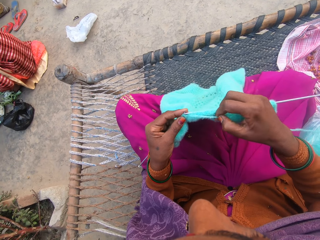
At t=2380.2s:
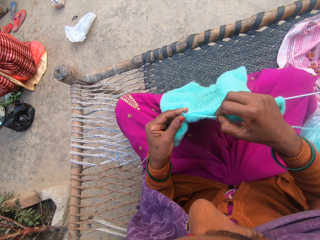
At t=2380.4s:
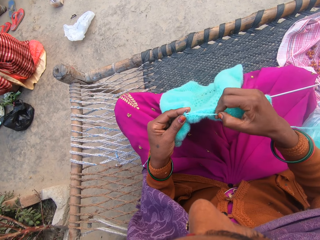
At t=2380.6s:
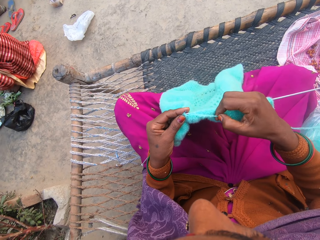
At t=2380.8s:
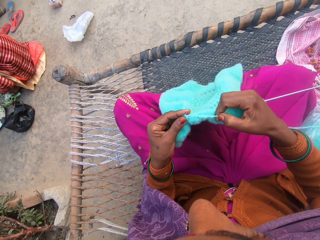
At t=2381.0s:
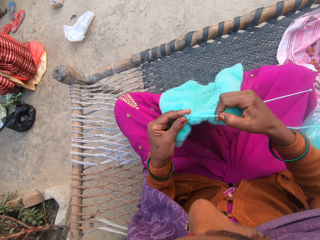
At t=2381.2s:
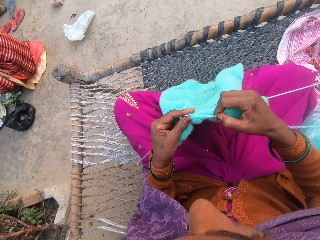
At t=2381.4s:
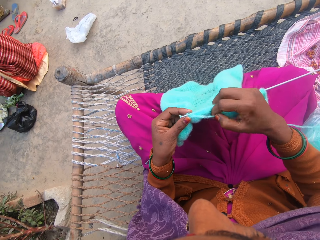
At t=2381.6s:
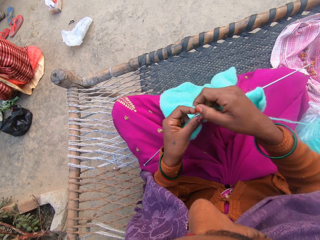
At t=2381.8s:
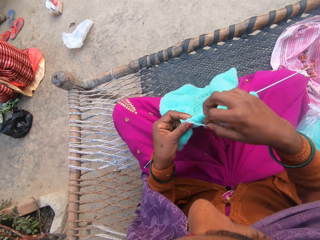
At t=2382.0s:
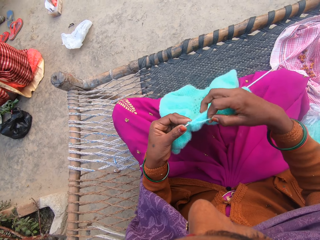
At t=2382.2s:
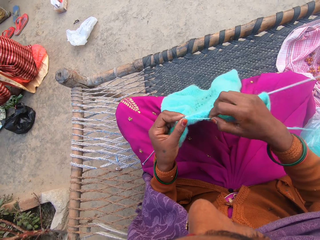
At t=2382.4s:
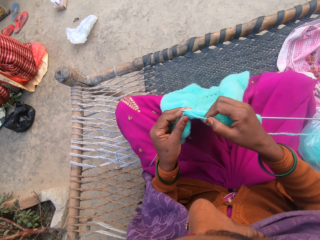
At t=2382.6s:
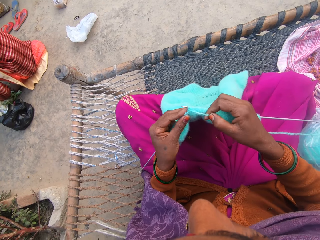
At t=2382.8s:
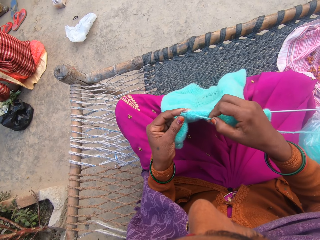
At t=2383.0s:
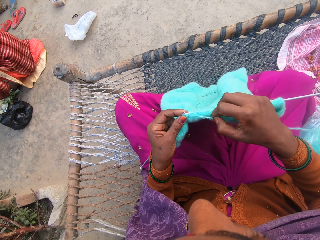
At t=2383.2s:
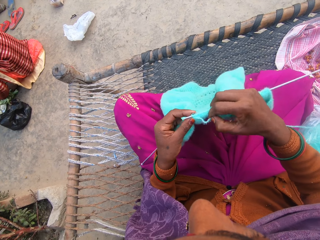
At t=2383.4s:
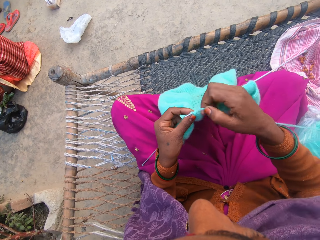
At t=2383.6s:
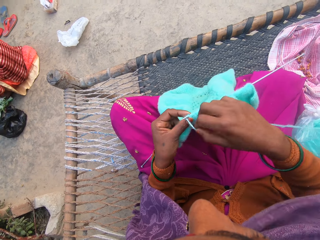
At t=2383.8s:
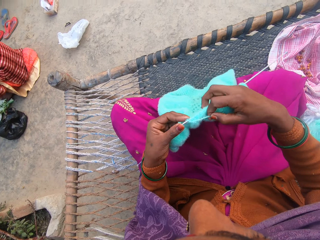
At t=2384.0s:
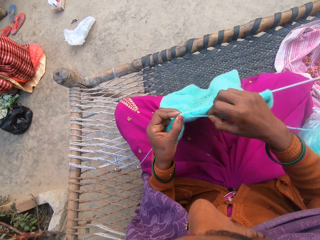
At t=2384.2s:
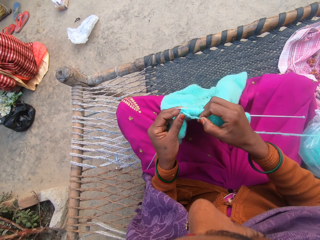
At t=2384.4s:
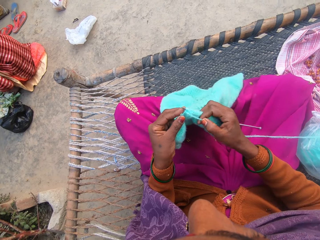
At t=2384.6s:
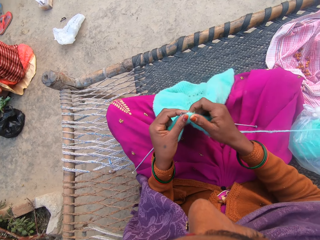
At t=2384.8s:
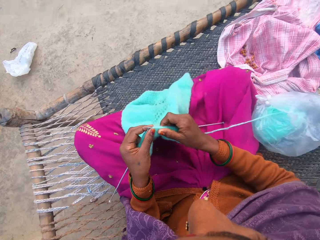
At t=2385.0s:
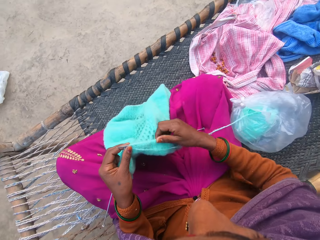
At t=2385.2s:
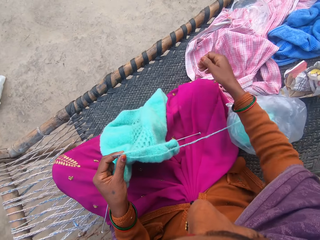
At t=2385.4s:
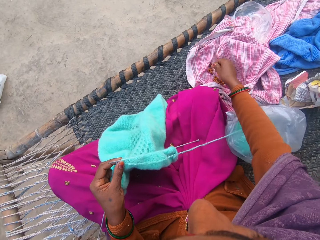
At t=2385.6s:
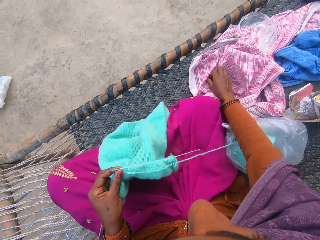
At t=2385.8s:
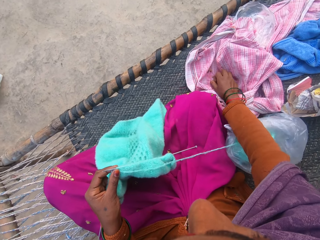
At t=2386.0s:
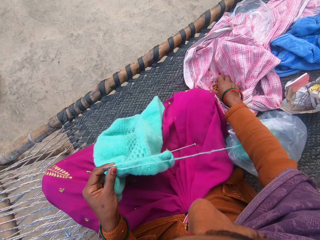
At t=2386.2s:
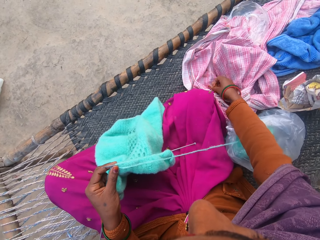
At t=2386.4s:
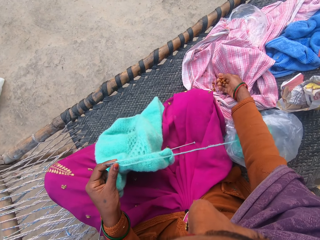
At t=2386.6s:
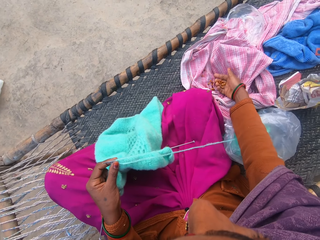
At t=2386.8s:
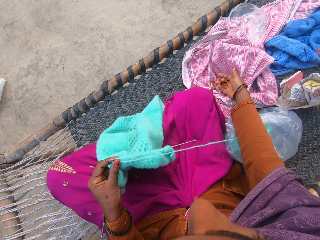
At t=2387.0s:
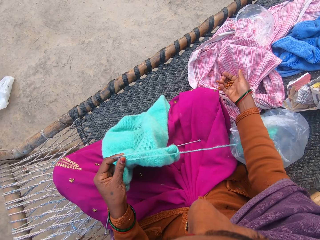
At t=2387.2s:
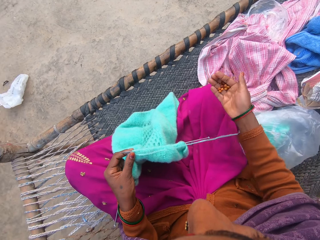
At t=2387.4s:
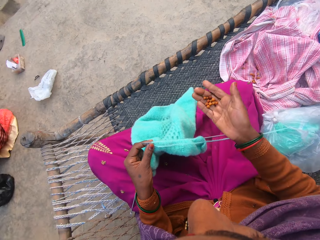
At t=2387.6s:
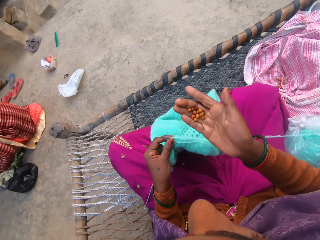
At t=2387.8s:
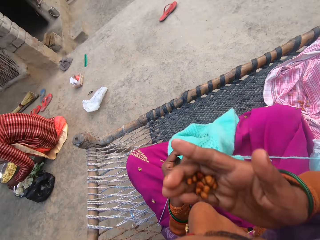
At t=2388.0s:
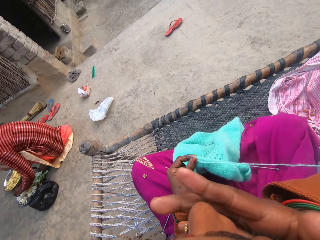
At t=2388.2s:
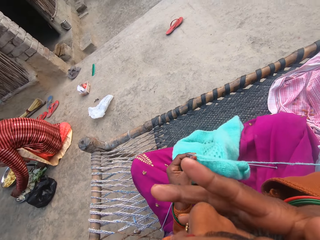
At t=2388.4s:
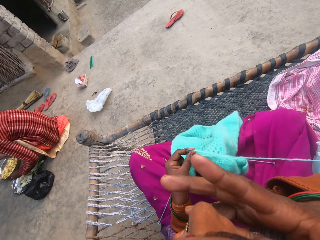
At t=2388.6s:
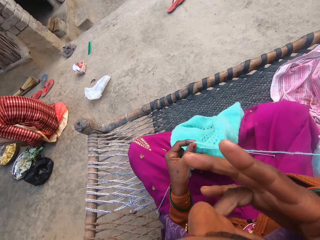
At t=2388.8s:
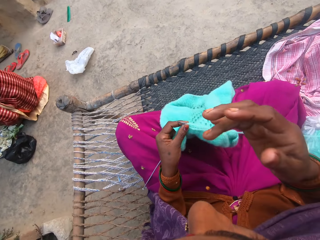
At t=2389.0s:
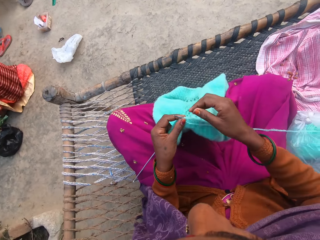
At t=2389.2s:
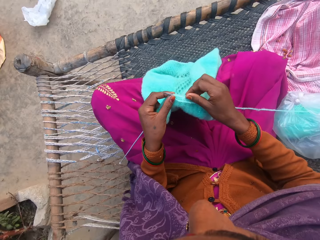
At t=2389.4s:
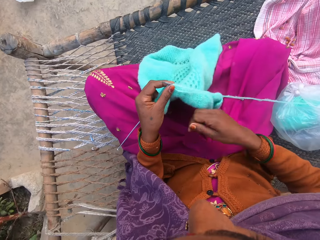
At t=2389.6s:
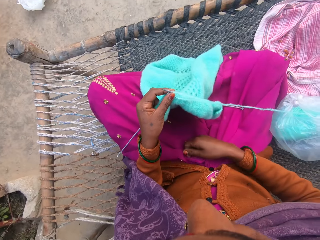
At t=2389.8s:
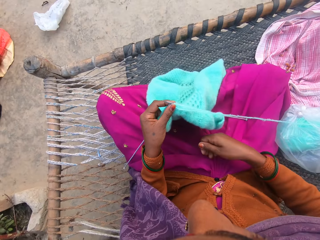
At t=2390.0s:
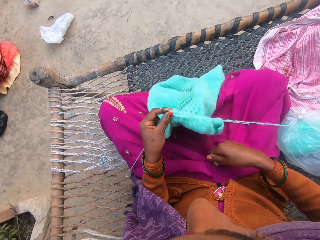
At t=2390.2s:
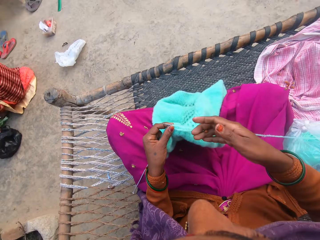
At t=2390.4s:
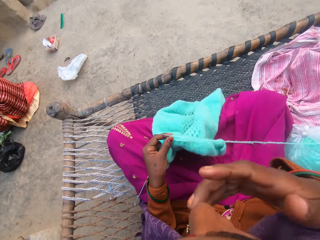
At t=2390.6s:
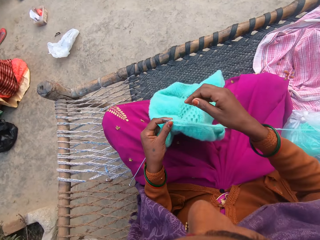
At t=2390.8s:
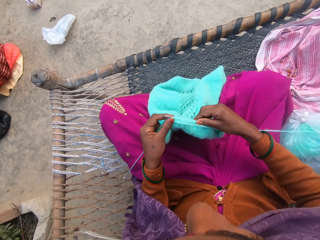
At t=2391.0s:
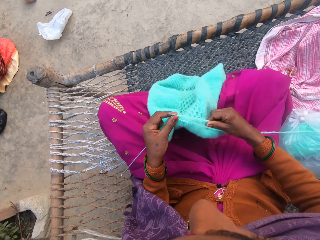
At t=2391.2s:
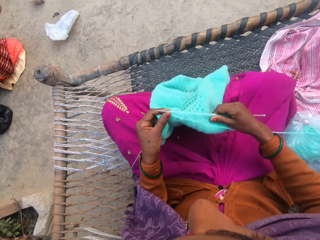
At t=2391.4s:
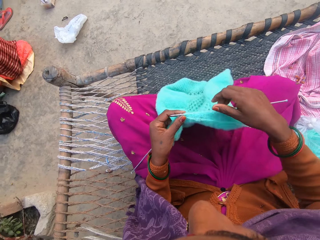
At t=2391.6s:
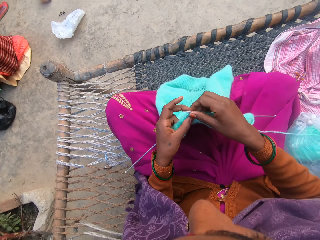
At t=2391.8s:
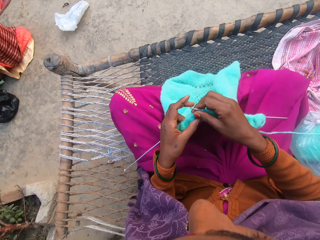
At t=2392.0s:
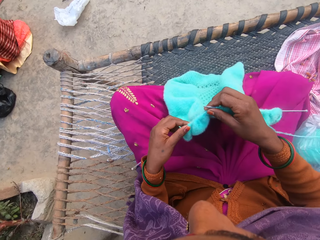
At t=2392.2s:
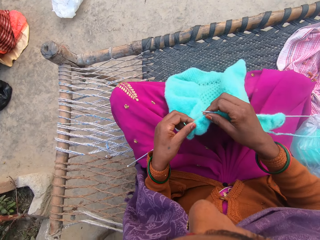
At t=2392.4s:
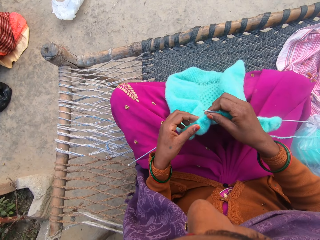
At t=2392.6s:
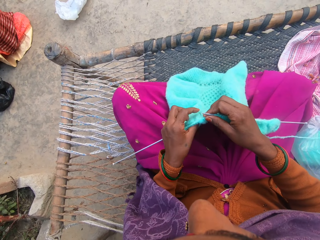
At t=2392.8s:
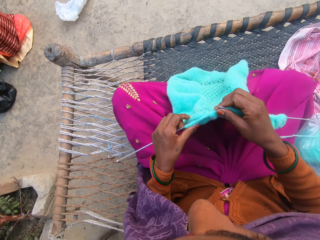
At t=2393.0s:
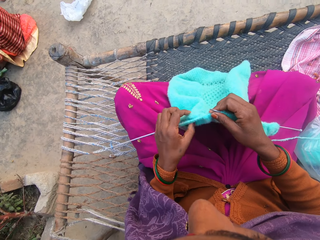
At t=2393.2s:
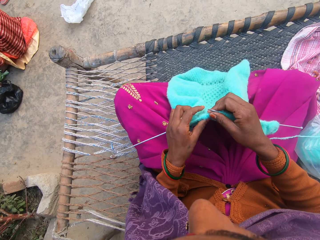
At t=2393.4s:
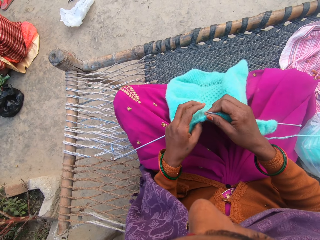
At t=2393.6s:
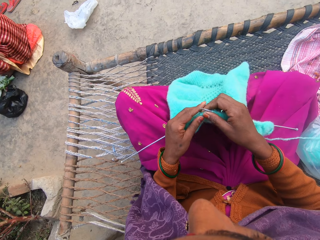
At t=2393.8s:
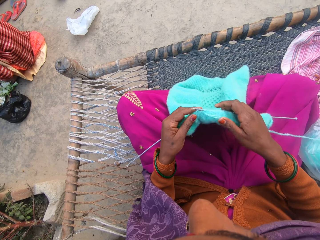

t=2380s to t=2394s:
The camera wearer adjusts the thread. She picks some groundnuts from the cloth with her right hand. A person places cut bananas in a tray. The camera wearer eats the groundnuts. She drops a nut. She adjusts the wool on the knitting needle. She picks up the nut. She eats the nut.

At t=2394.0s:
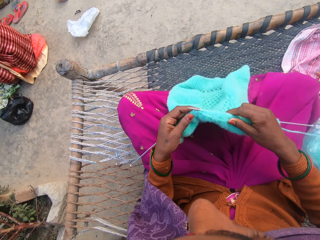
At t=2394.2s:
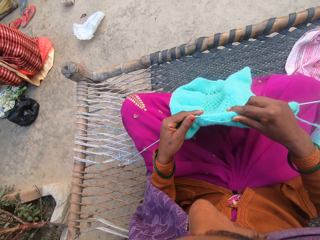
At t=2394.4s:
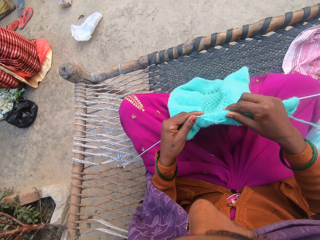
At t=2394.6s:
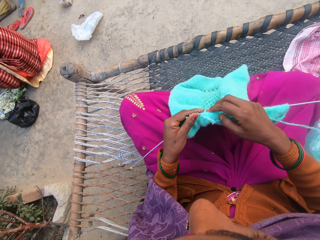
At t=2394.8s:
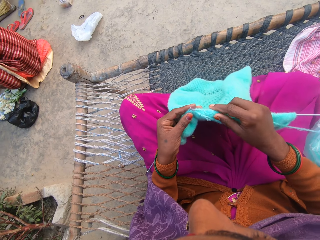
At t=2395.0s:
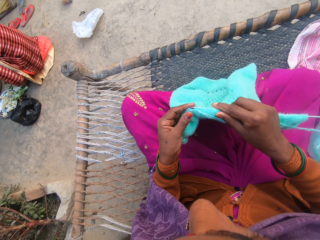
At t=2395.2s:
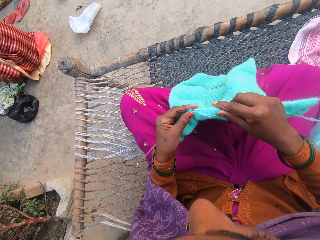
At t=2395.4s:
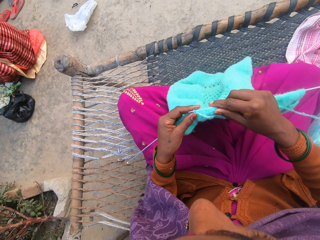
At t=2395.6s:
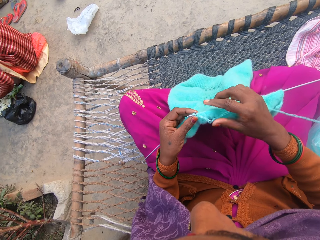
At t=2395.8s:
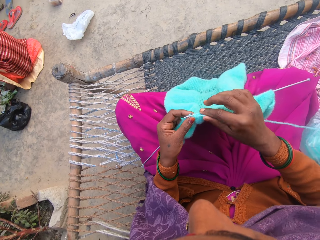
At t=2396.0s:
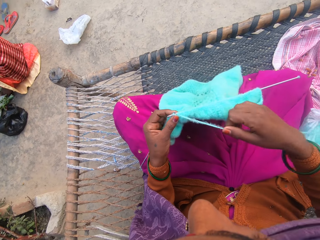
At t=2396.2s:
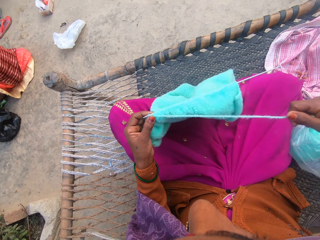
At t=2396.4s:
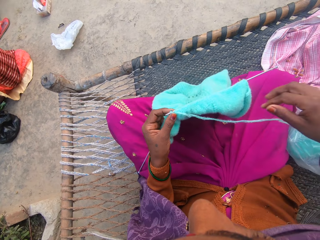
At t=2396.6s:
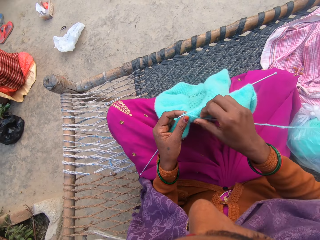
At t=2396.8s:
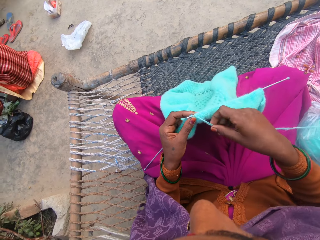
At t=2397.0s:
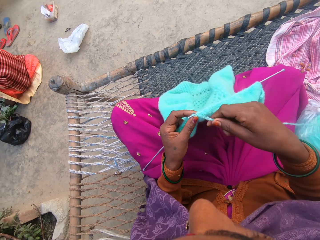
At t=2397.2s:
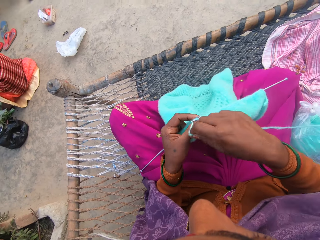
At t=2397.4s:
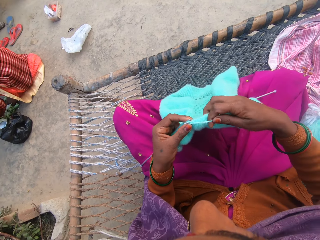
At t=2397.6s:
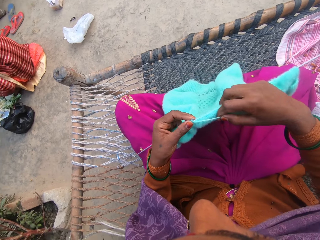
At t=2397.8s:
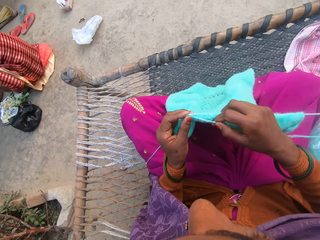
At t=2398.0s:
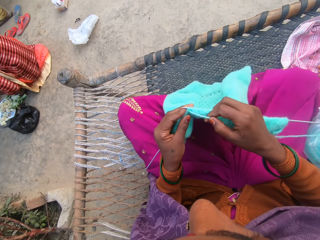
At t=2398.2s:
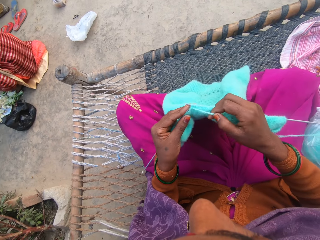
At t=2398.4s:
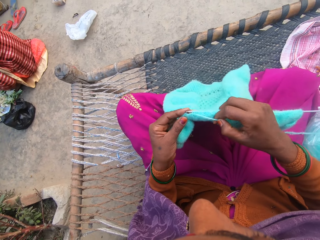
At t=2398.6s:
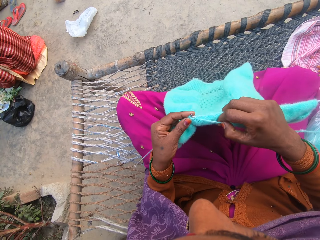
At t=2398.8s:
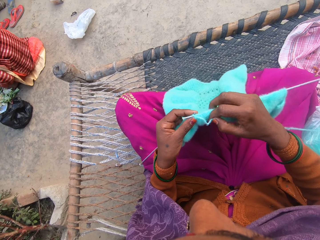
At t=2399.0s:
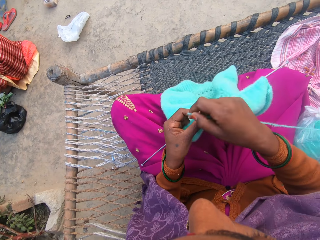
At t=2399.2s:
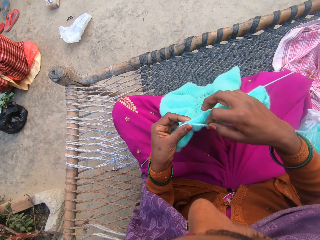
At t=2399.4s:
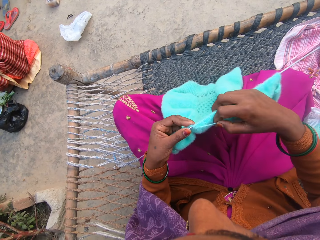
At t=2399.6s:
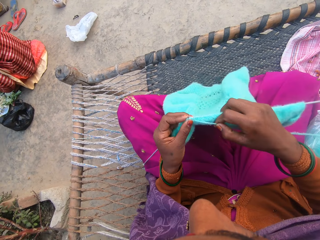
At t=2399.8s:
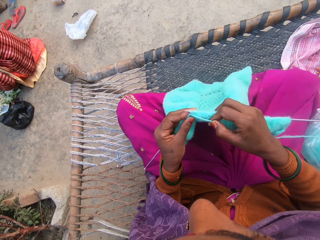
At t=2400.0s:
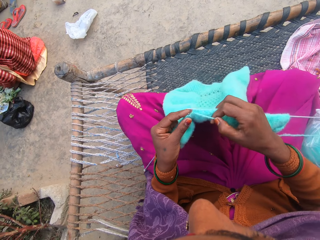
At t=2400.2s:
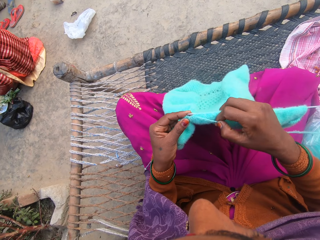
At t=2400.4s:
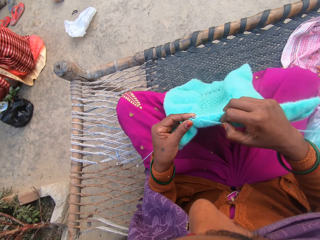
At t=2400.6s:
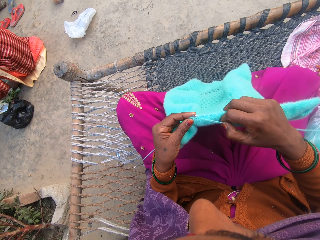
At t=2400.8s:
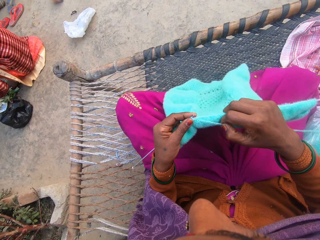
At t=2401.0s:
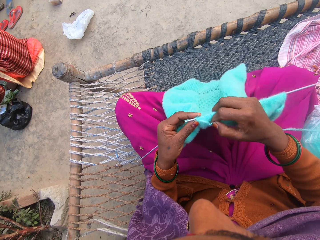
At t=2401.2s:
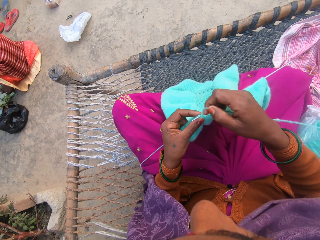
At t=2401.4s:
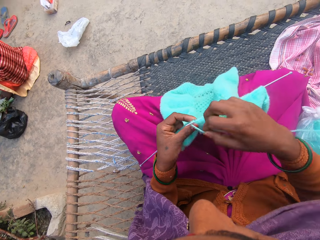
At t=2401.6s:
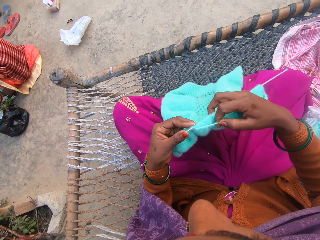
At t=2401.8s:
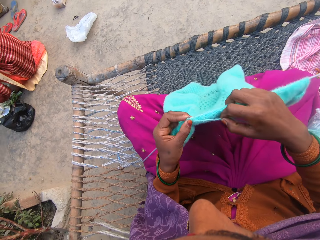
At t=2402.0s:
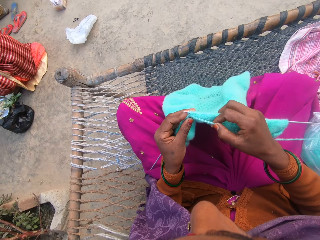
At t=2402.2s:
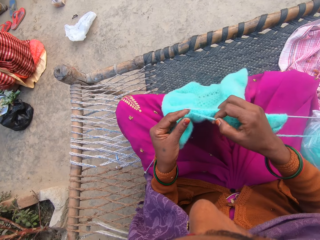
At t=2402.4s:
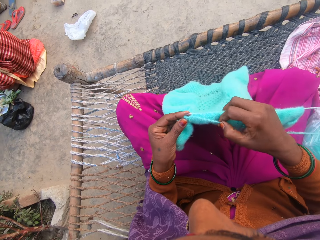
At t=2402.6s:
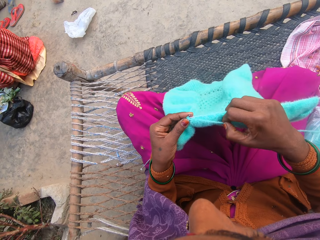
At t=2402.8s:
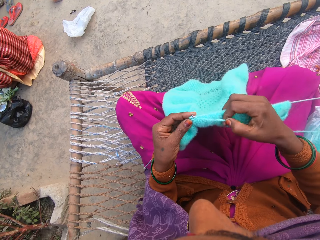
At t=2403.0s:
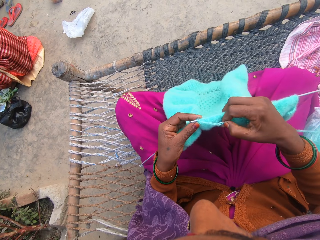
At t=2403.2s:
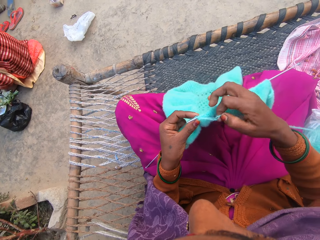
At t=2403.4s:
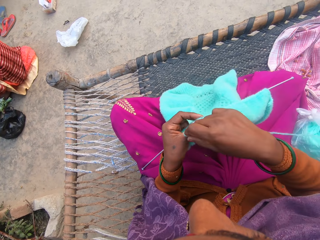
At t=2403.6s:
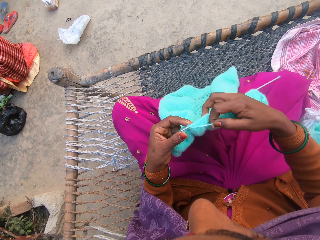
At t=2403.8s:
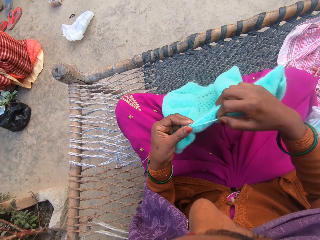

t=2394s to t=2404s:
The camera wearer knits the wool in her hands with the knitting needles. She adjusts the thread. She knits the fabric. She rolls the thread on the crochet needle. She knits the fabric with the crochet needles. She rolls the thread on the crochet needle.
